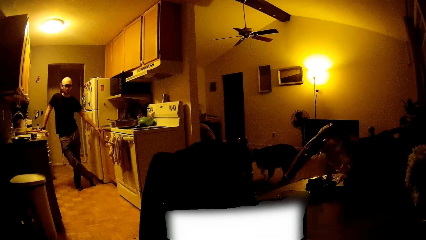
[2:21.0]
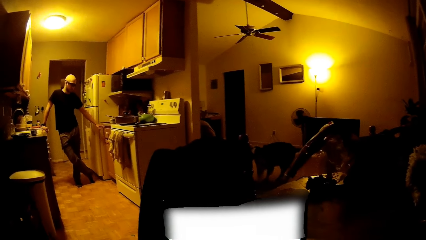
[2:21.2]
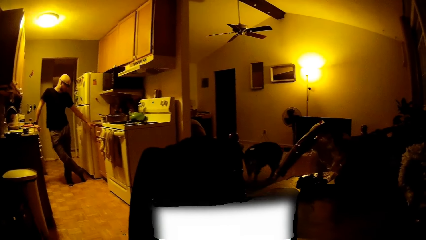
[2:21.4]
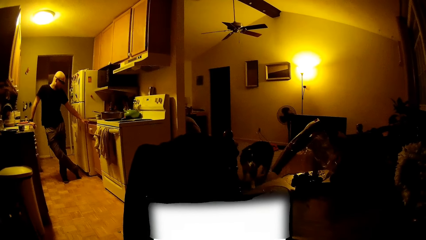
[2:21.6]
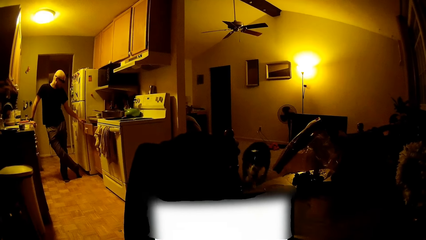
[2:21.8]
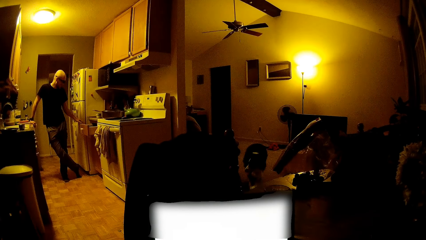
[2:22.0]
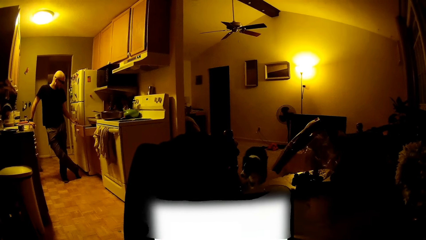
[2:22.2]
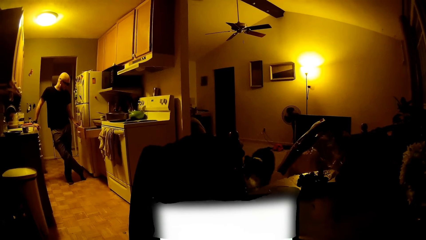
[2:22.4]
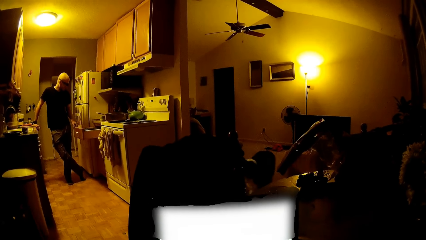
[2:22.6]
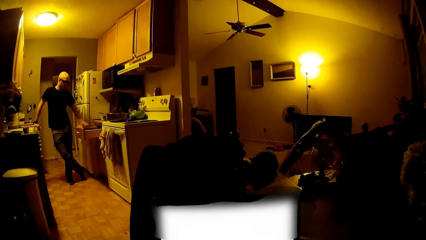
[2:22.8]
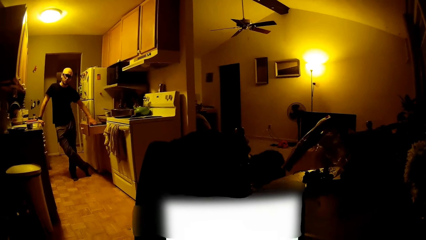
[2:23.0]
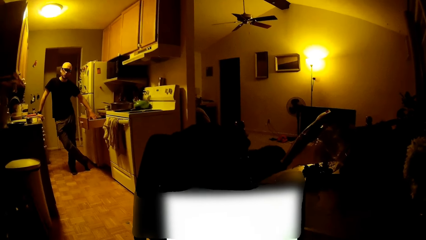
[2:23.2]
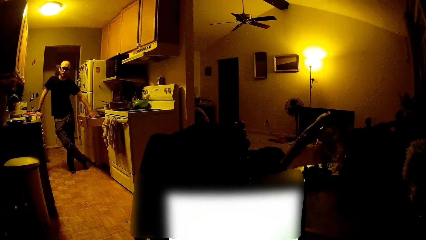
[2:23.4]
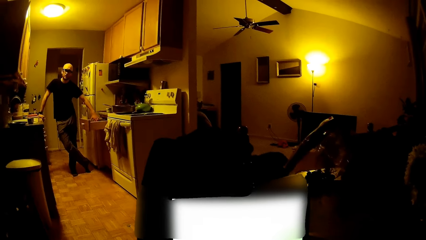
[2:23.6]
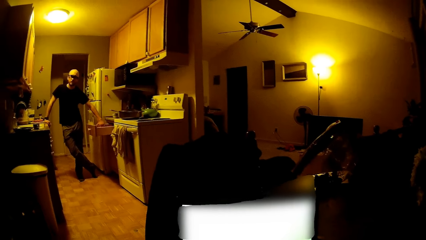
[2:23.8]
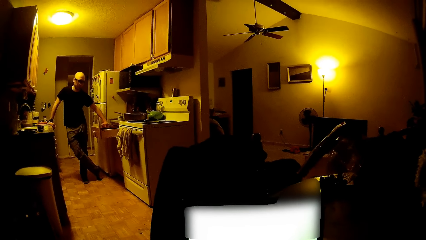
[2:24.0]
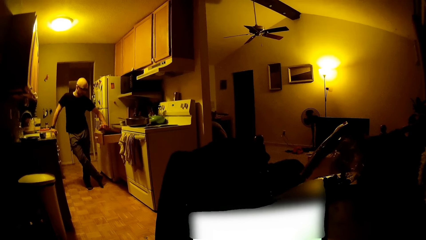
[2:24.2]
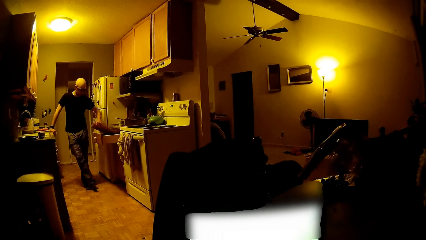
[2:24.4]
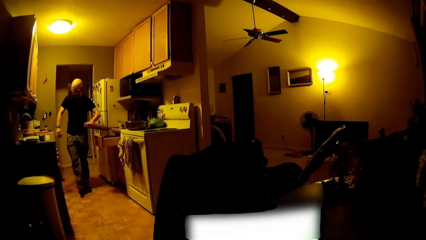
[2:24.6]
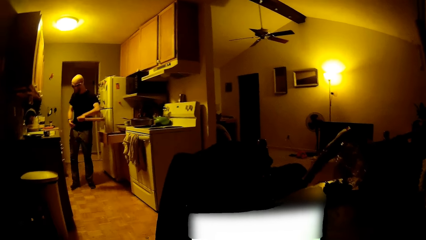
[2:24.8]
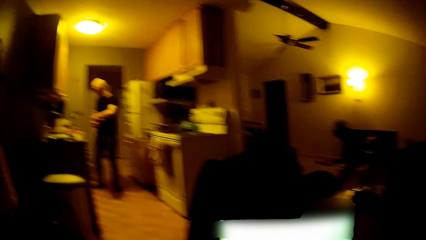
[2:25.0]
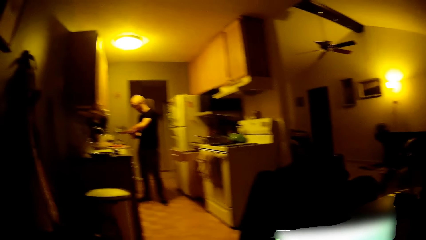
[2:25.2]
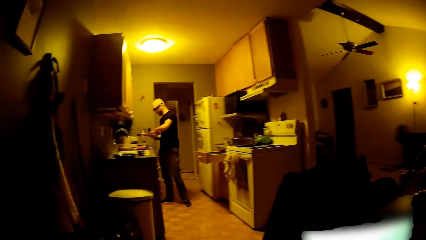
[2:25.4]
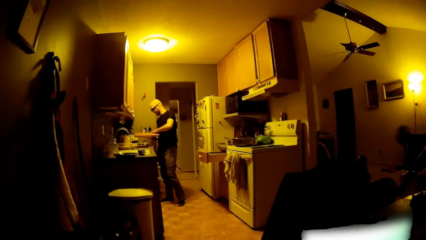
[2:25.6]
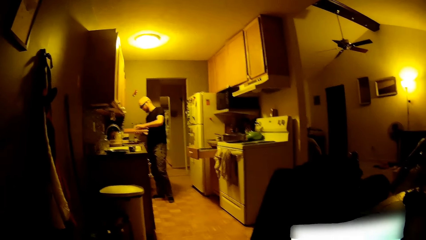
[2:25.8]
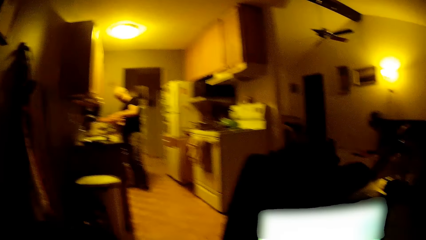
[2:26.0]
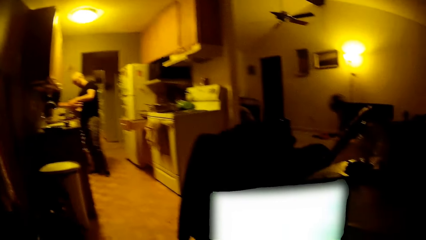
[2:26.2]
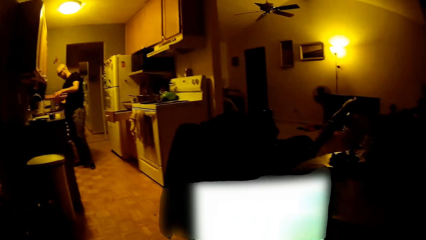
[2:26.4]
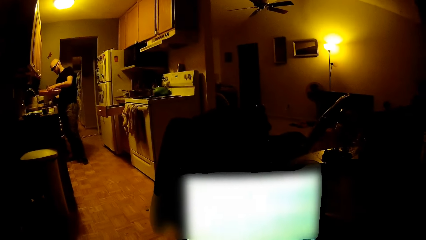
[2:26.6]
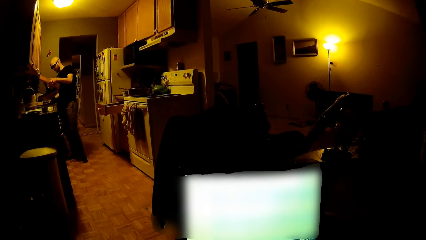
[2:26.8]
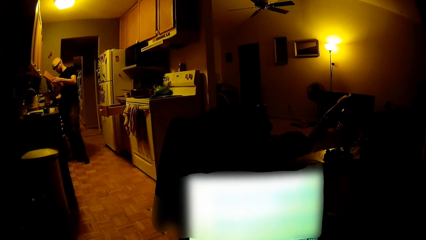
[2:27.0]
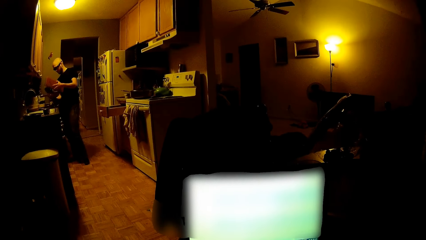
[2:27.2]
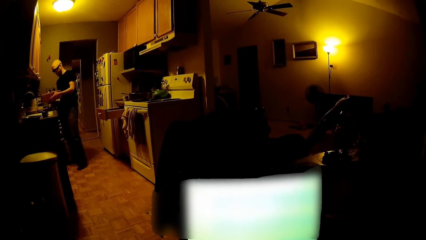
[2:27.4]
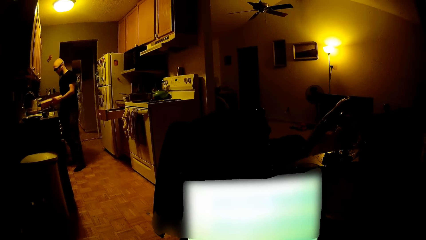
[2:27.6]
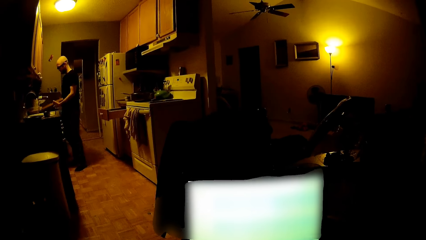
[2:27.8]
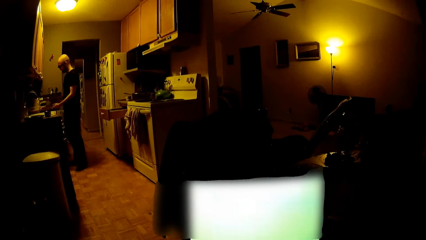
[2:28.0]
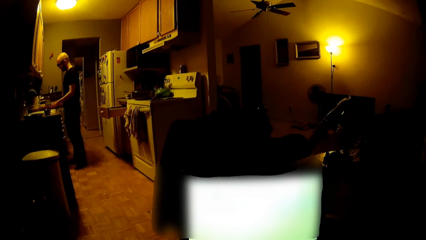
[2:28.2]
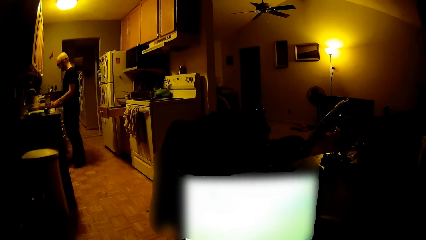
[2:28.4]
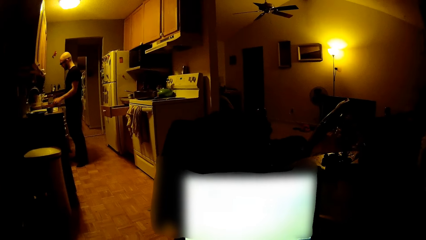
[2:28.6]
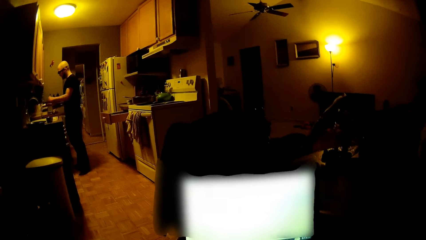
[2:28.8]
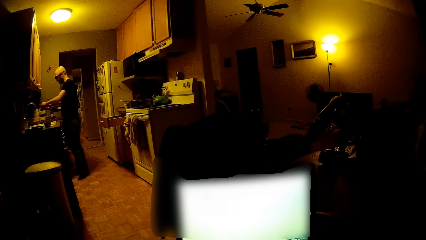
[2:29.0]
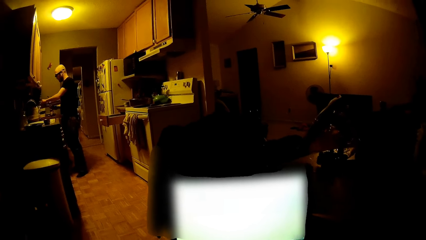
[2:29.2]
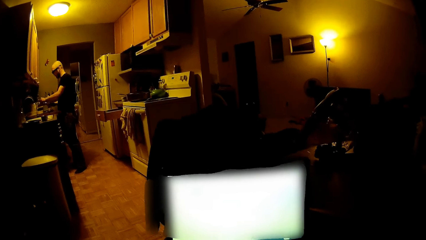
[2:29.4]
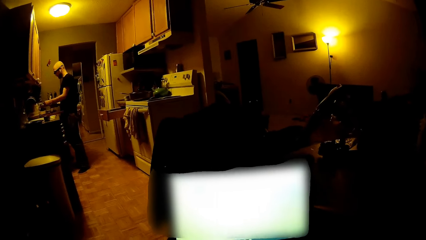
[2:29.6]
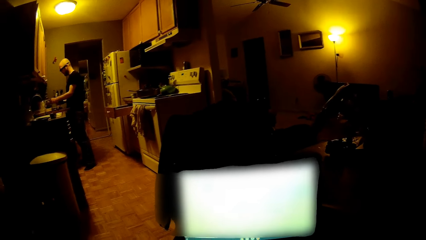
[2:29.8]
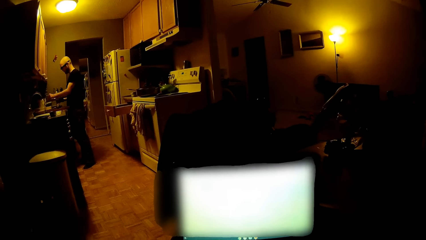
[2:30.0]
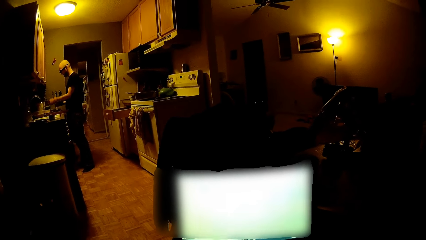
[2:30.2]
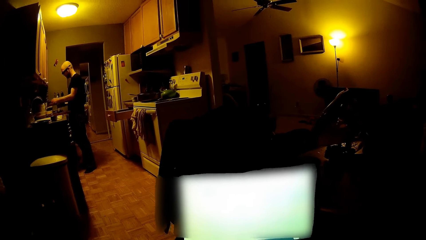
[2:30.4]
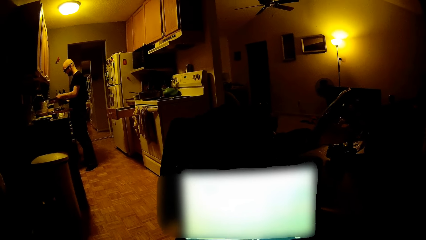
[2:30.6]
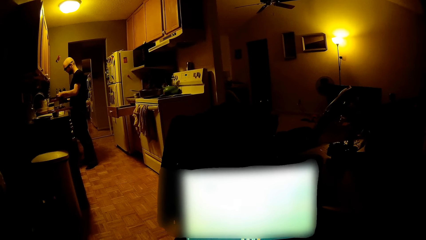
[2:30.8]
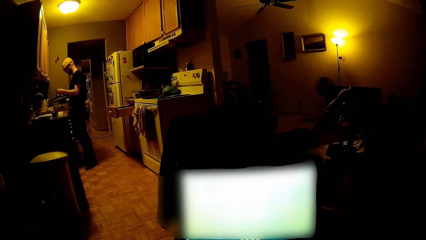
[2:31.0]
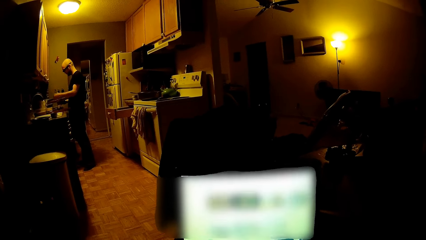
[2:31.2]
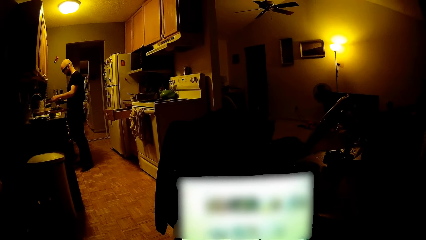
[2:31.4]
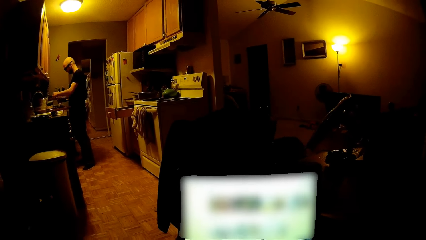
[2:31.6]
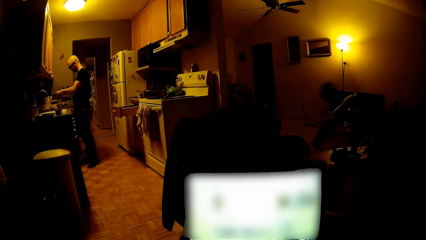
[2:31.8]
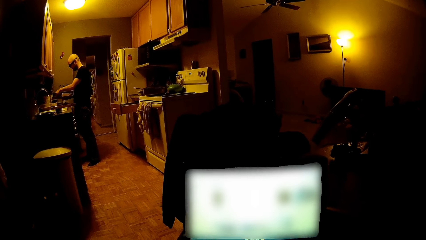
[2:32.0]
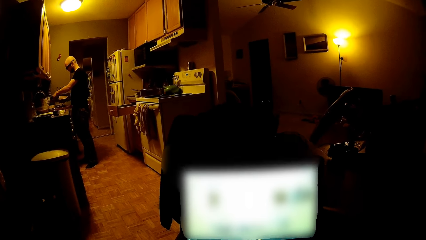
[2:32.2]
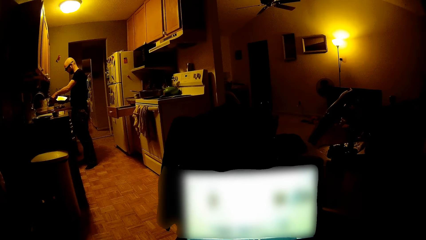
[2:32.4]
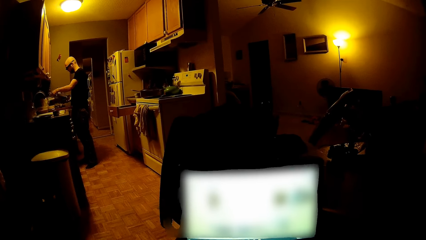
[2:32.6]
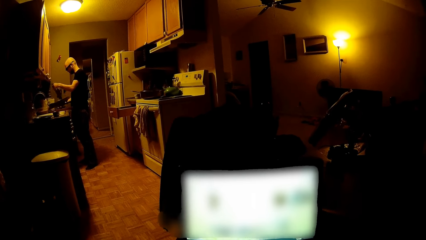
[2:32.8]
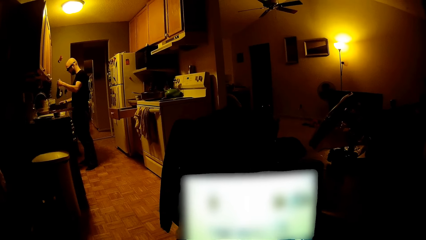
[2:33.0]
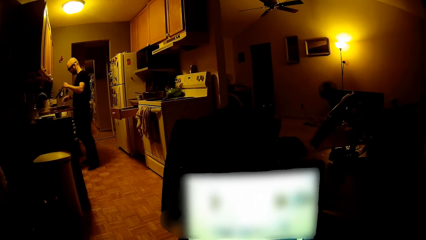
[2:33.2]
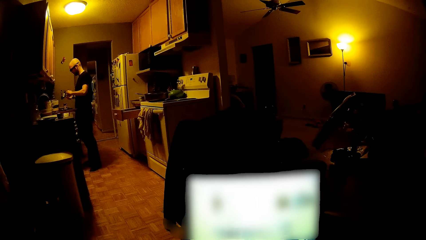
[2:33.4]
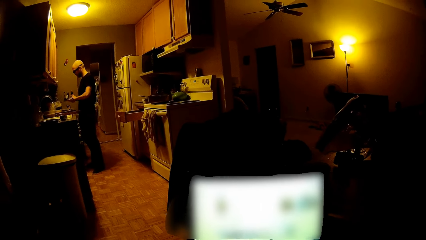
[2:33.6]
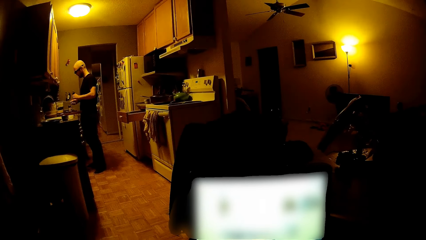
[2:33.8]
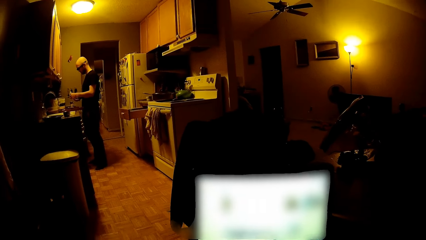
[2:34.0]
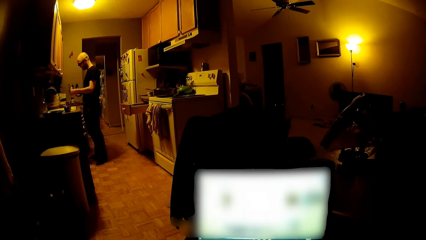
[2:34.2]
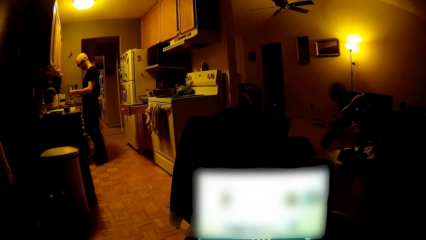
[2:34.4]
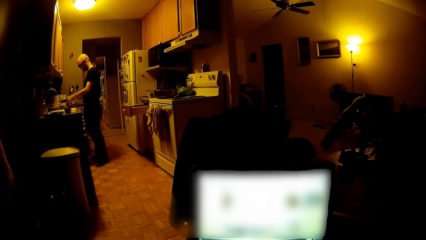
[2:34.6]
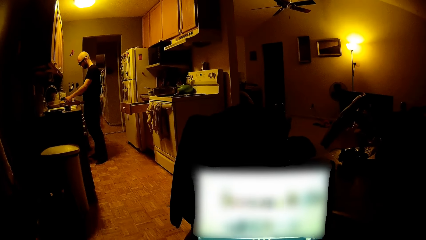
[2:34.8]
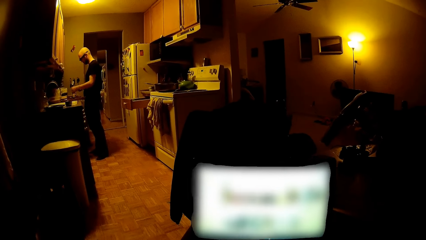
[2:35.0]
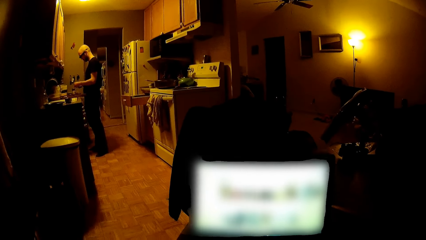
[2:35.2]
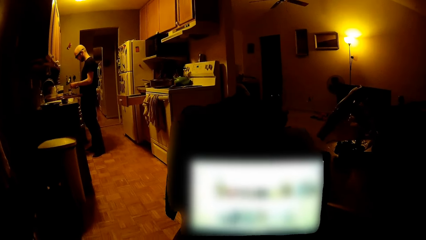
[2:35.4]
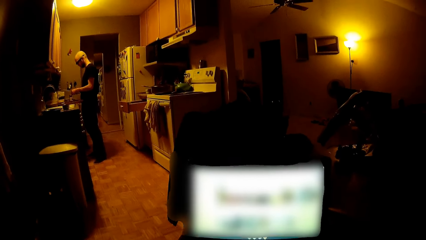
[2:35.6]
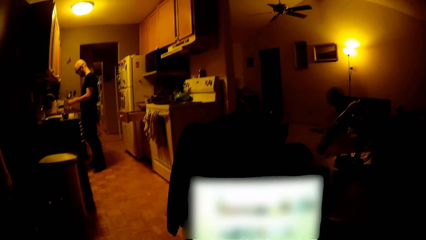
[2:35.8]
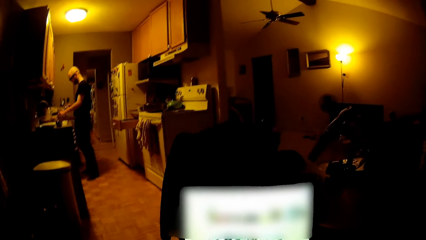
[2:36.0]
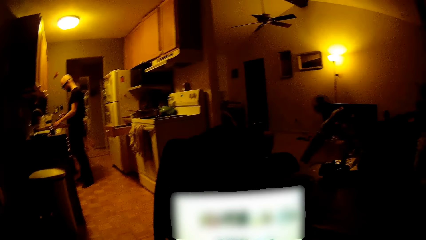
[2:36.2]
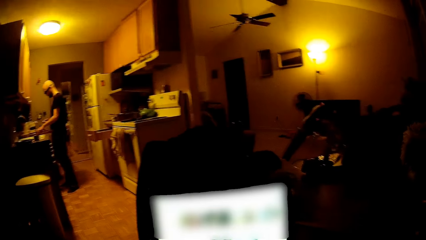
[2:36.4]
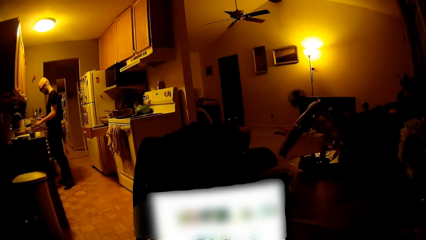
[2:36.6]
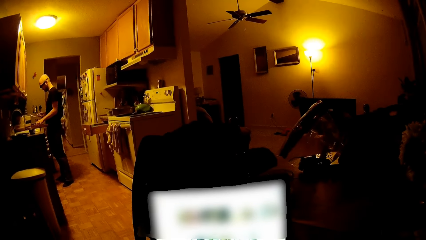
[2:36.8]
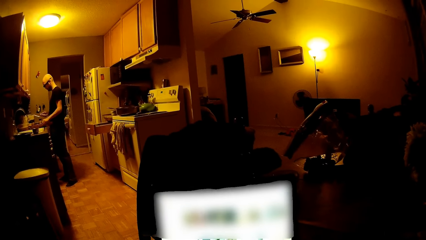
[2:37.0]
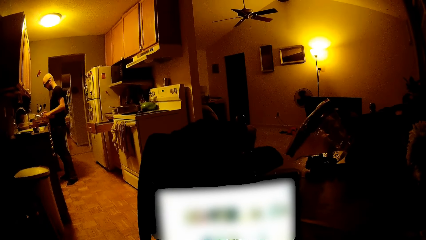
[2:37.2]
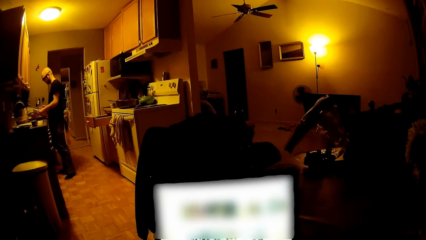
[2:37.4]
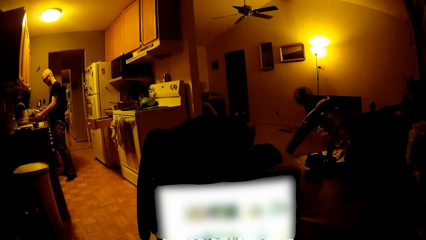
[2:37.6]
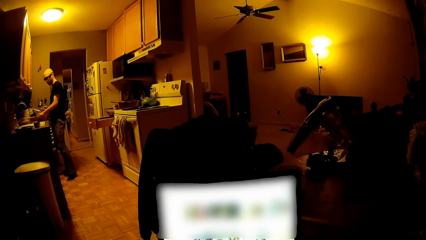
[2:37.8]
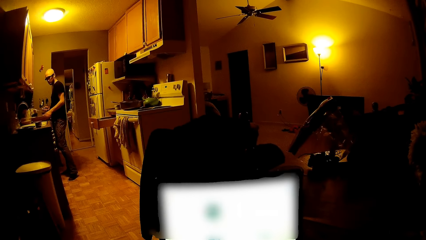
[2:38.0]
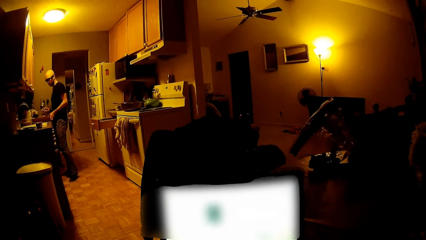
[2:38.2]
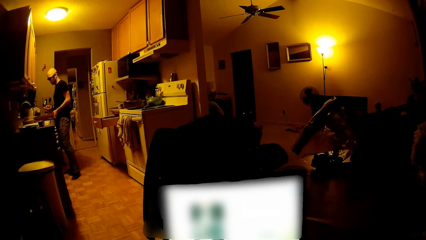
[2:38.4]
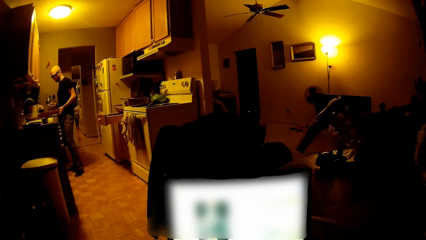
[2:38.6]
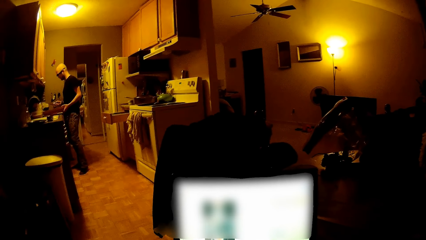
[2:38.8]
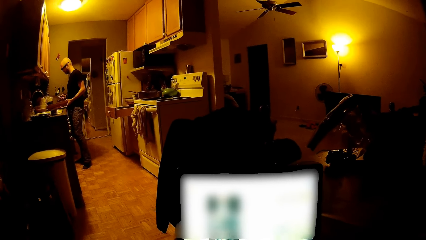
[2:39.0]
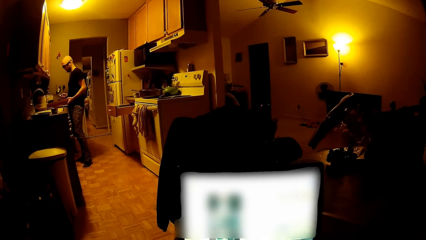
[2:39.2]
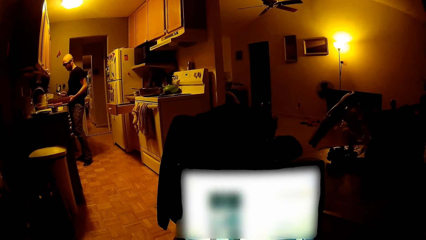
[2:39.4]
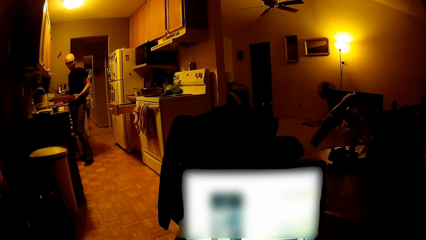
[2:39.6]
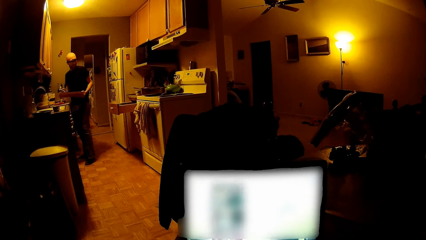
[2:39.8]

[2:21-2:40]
The man opens a drawer with his left hand. He picks up a box from the drawer with his left hand. He opens the box with both hands. He drops the box cover on the countertop with his right hand. He drops the box on the table. He picks up a knife from the box with his right hand. He closes the box with his right hand. He picks up the box.
